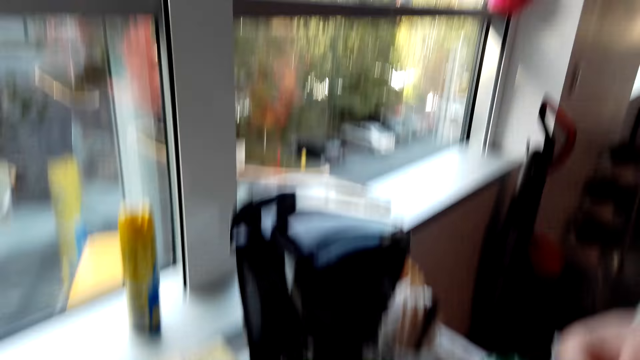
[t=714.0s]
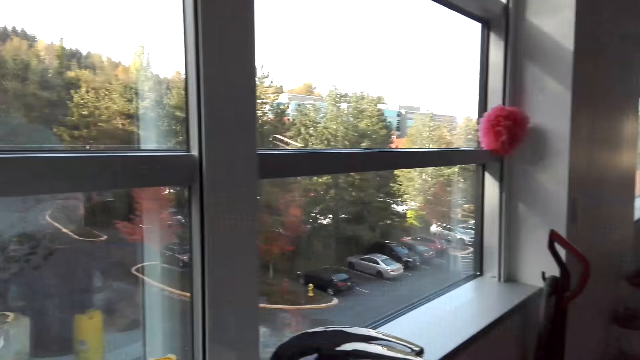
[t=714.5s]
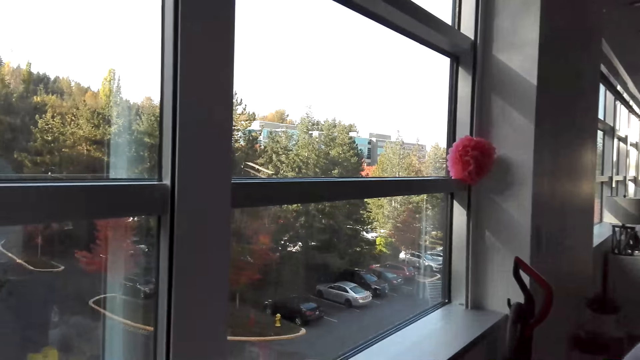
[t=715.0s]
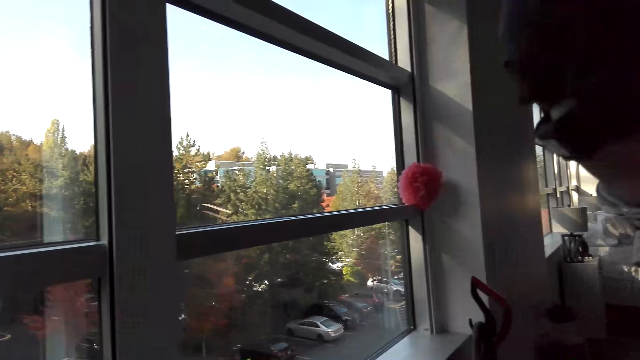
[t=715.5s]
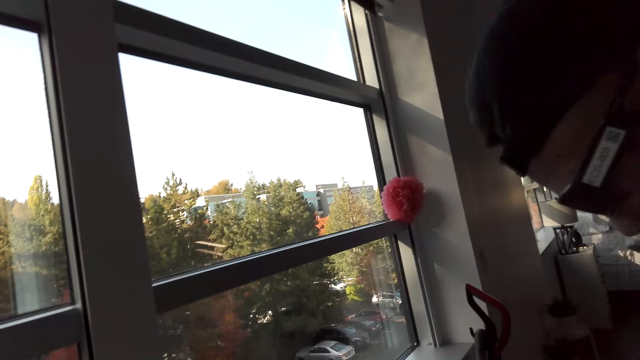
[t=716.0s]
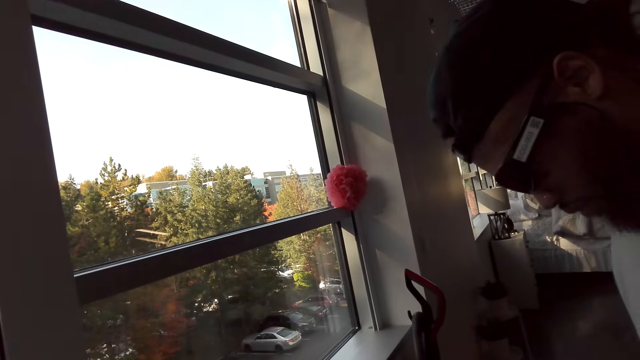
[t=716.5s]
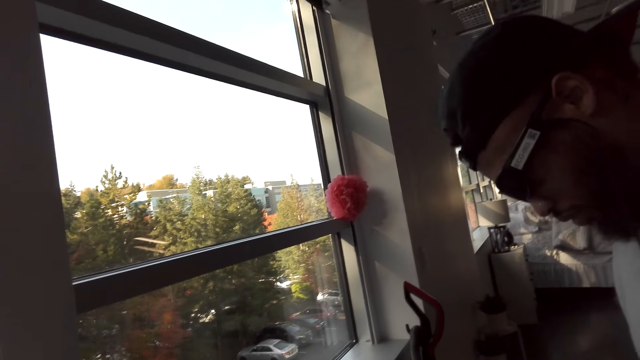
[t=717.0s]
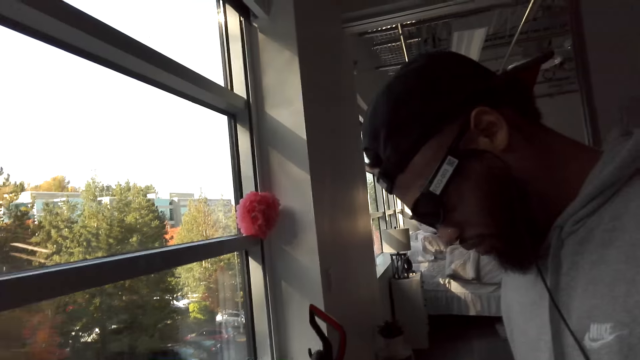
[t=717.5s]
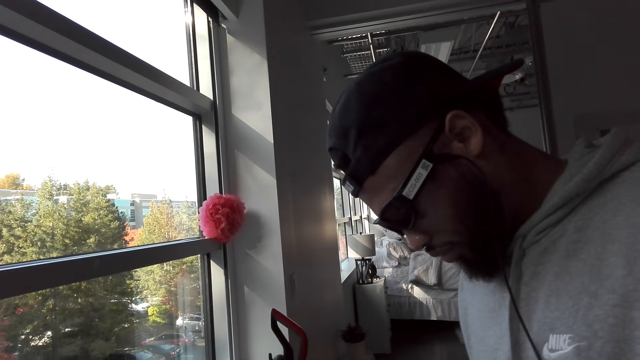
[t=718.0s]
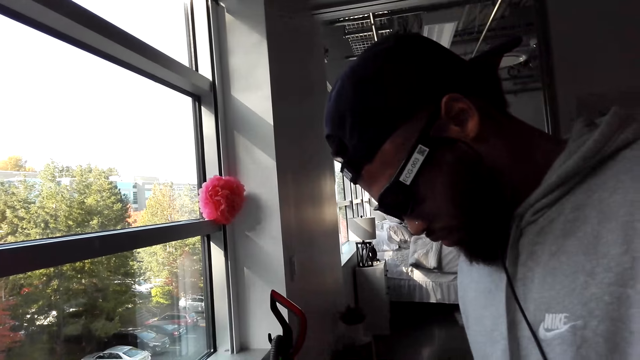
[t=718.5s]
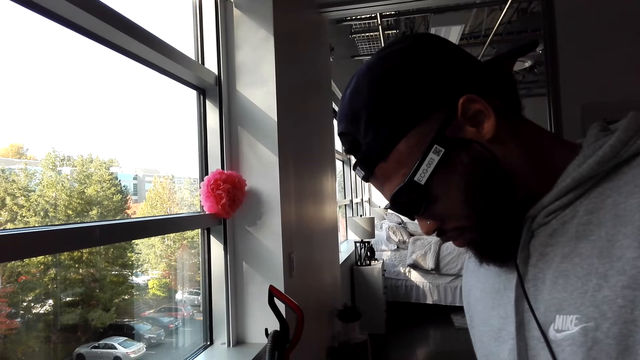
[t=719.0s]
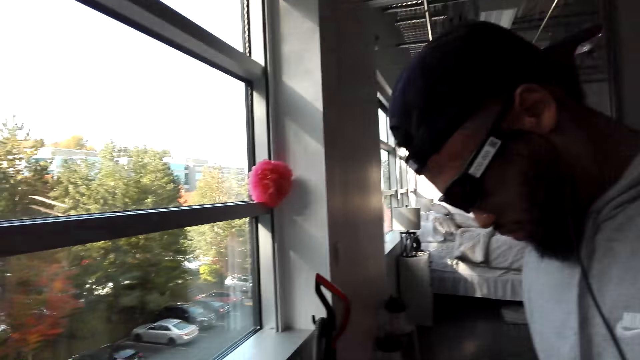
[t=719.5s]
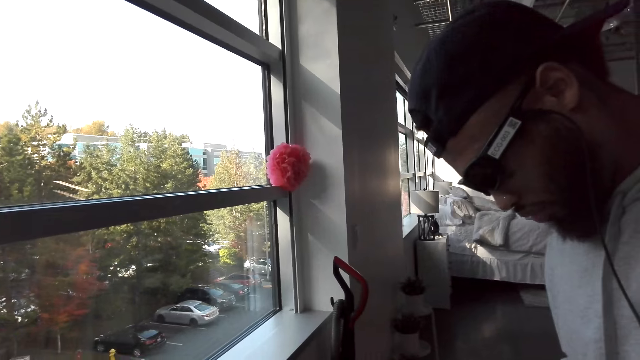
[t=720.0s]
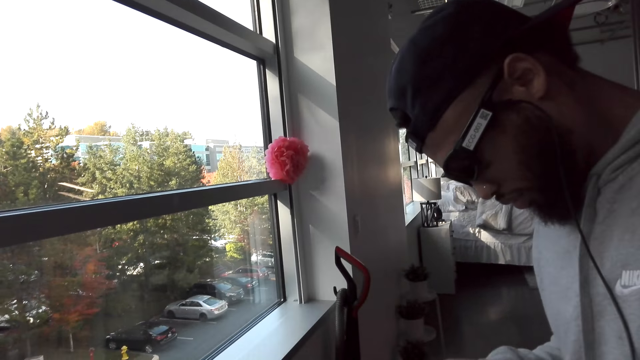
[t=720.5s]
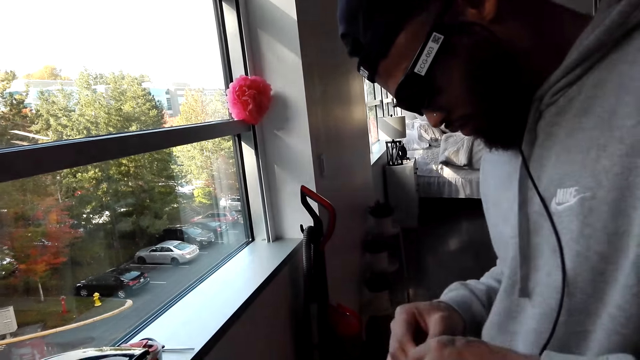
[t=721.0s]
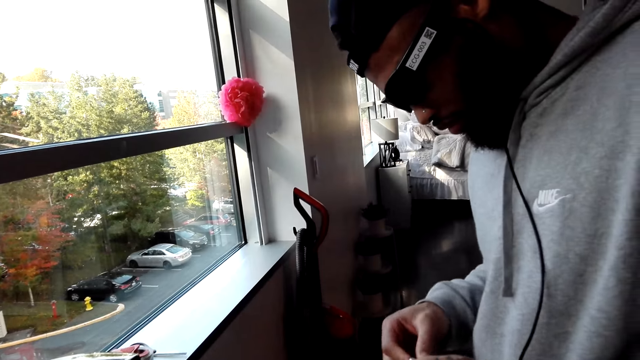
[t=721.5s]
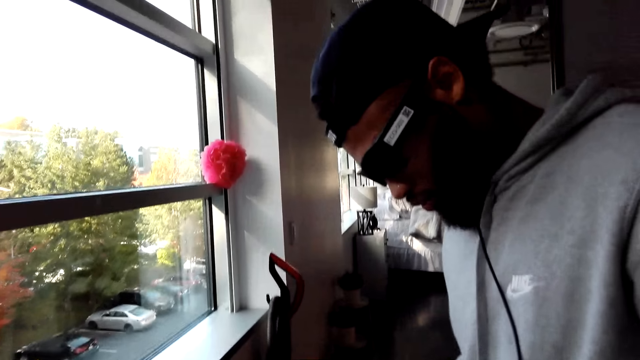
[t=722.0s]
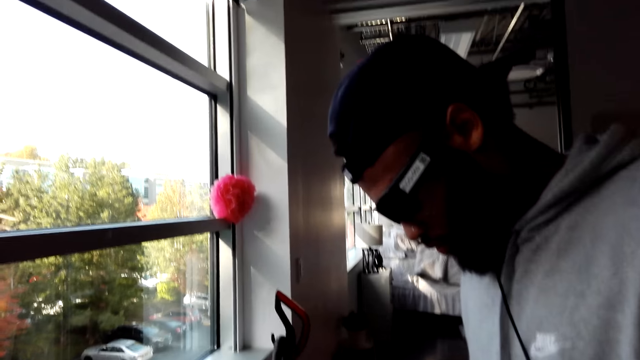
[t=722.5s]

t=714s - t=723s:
The man opens the packet in his hand.

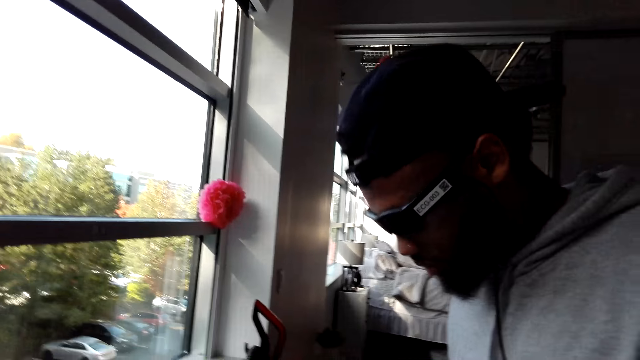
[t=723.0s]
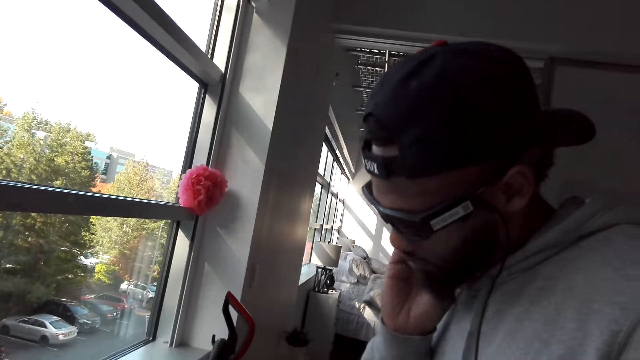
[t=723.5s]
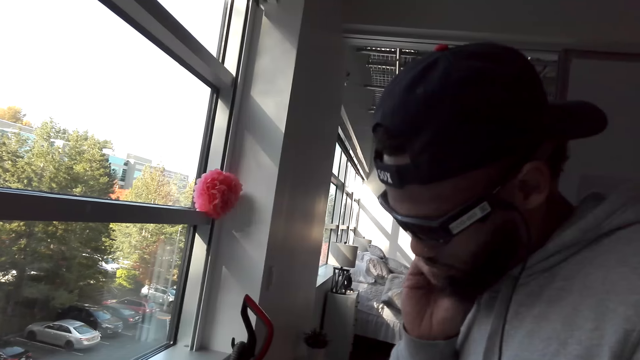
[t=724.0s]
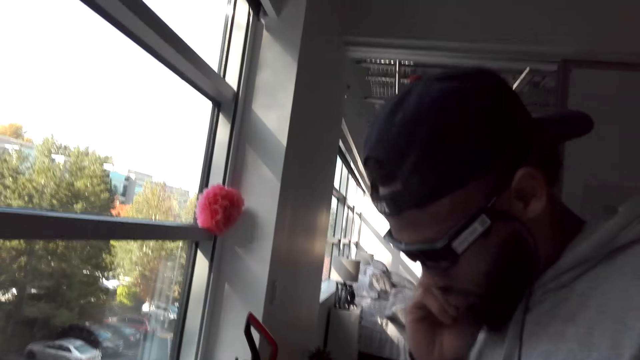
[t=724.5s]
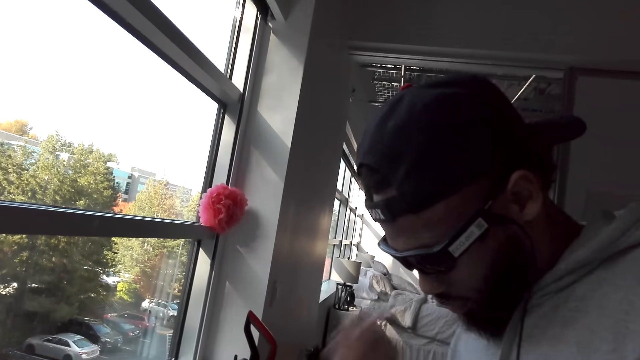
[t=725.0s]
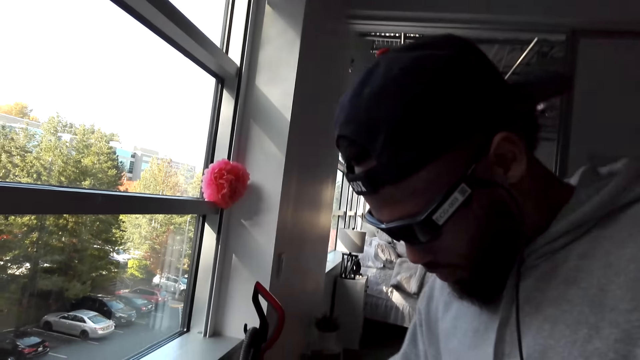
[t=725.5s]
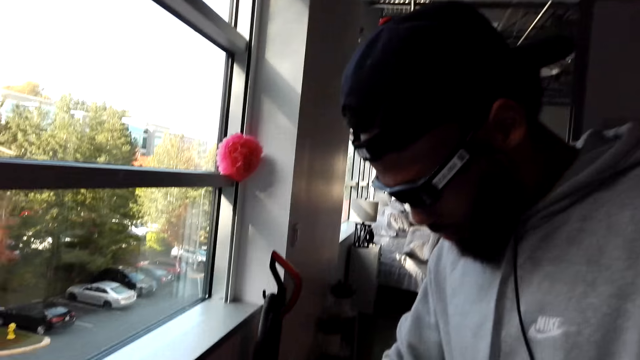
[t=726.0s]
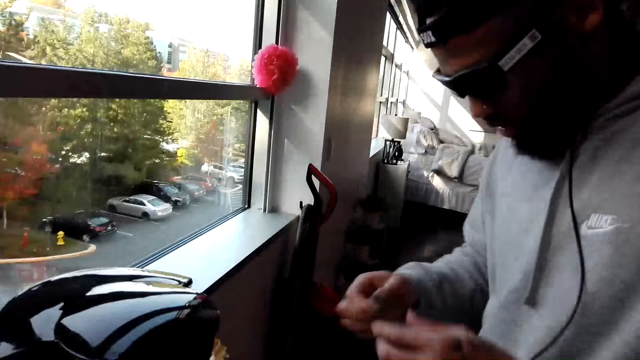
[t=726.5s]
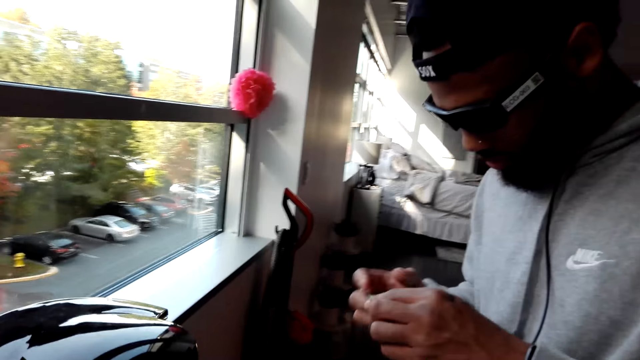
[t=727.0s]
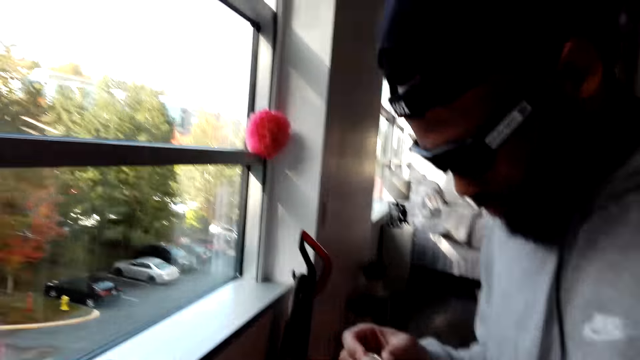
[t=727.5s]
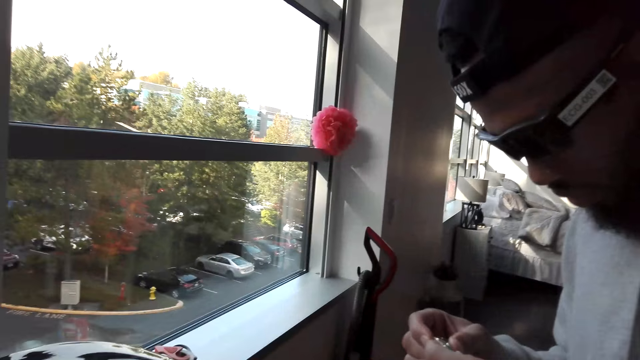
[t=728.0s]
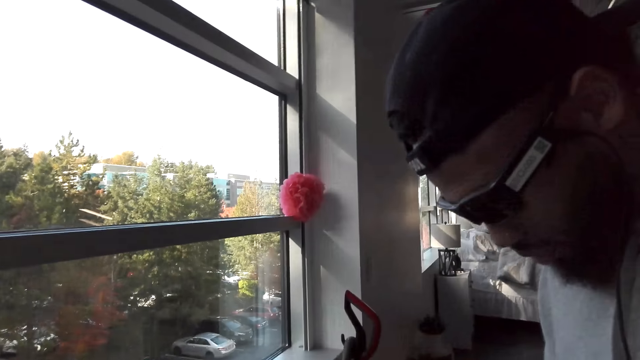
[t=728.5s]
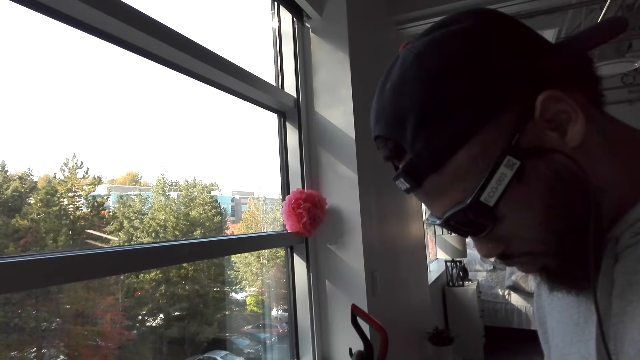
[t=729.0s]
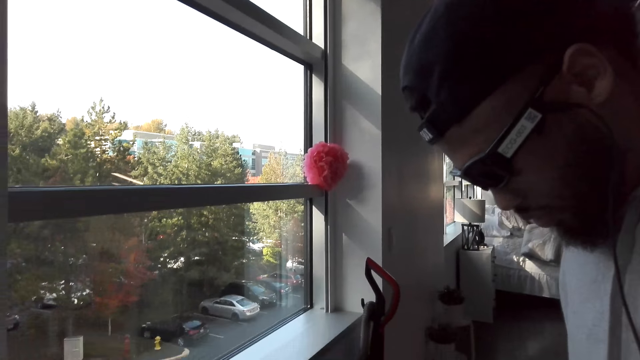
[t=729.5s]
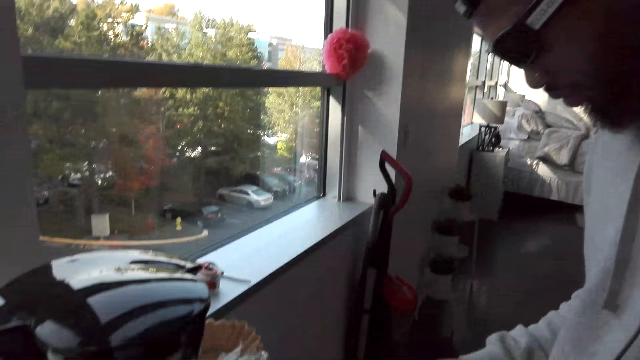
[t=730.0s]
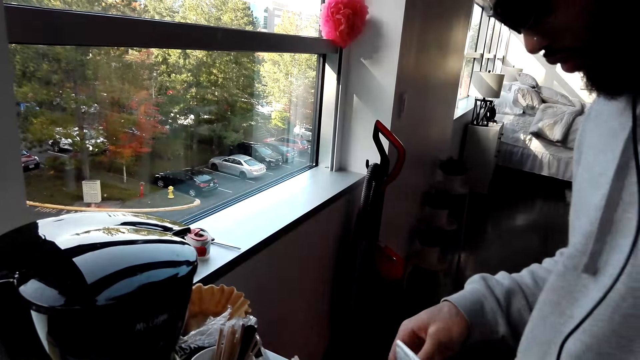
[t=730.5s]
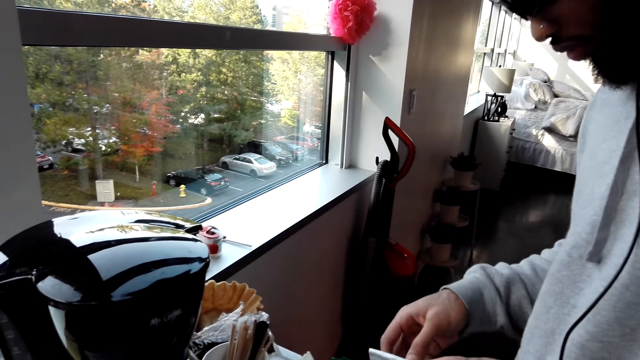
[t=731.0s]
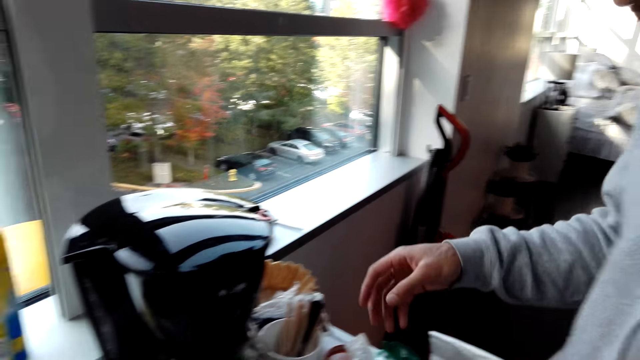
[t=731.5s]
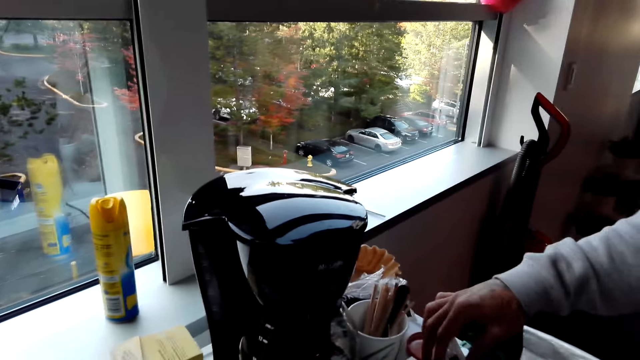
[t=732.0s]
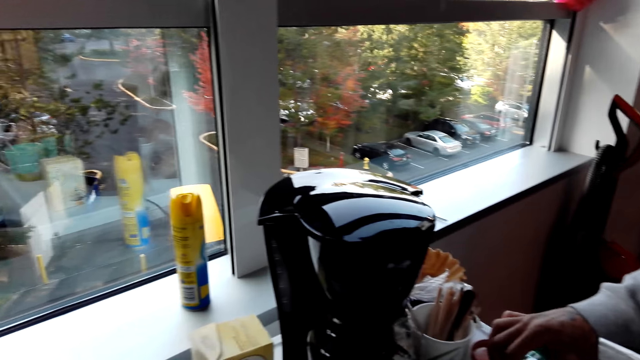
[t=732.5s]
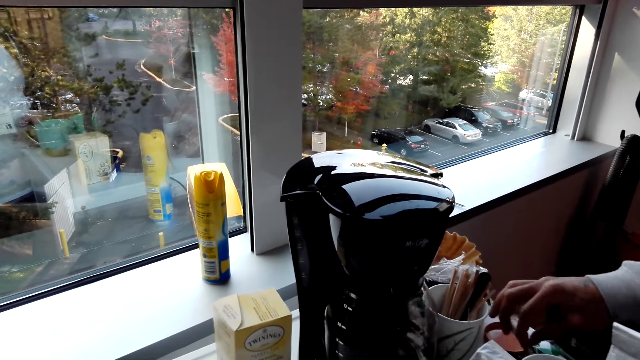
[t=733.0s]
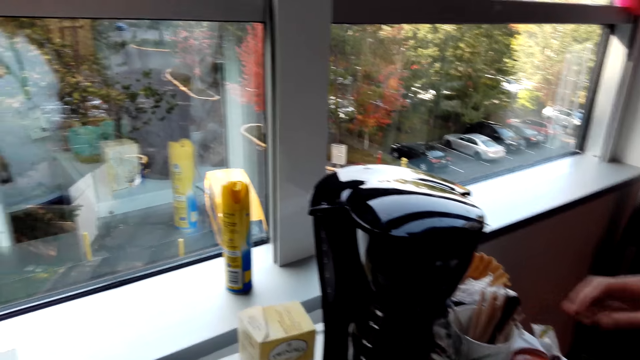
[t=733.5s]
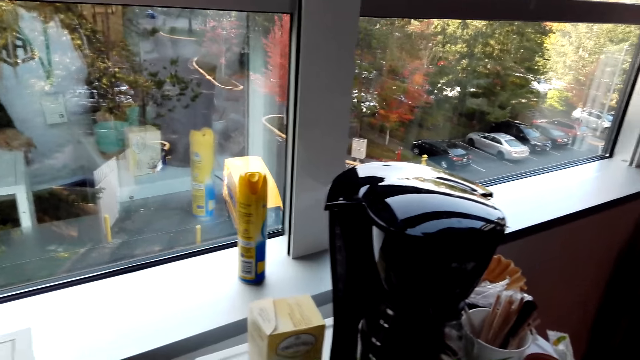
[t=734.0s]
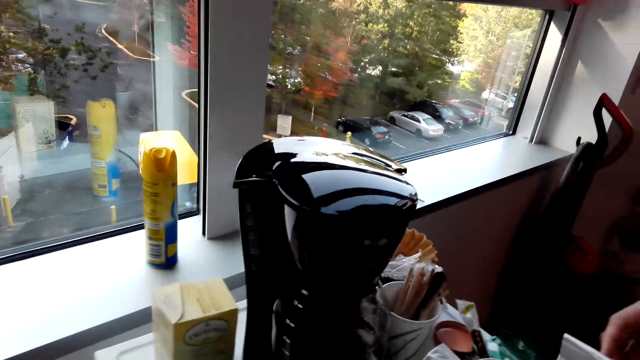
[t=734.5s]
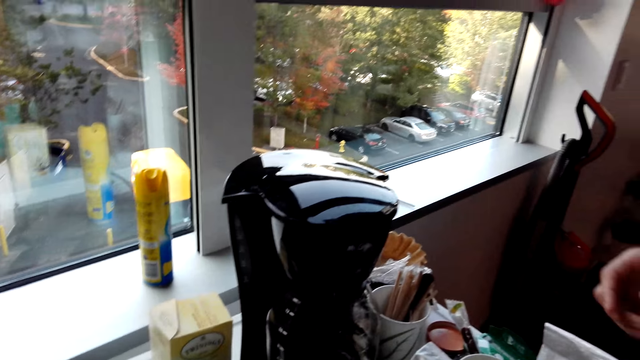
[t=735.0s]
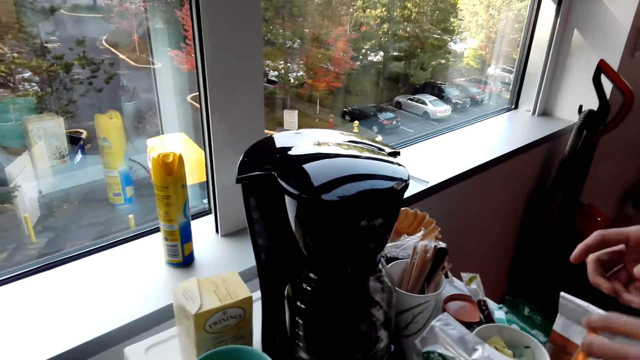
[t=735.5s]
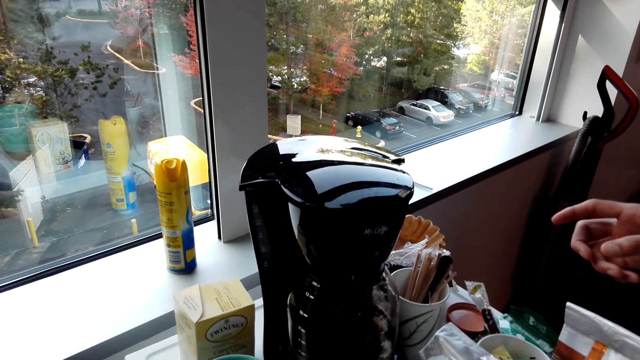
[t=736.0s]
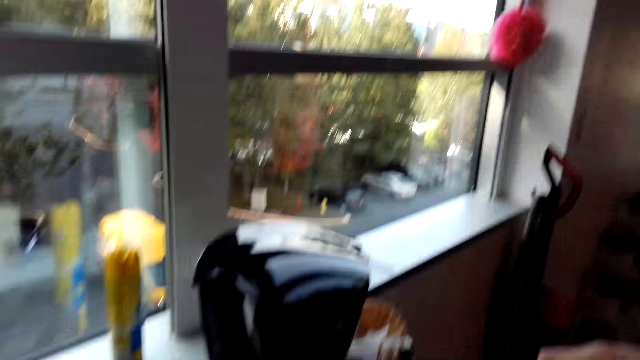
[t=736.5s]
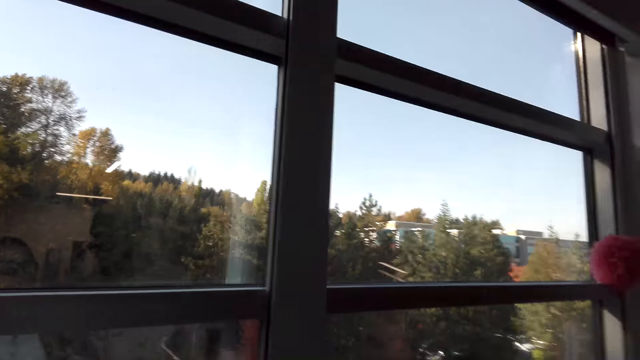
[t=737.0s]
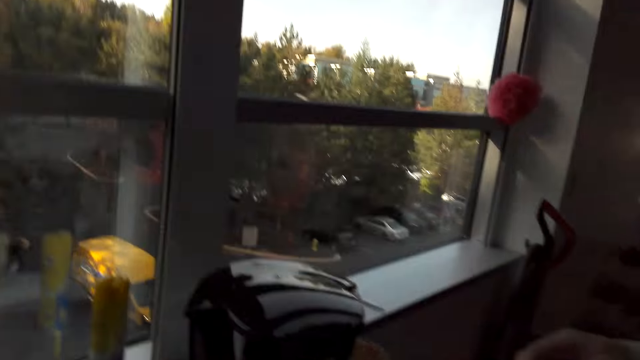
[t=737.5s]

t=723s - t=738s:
A man scratches his face with his hand. The man picks up something. The man checks something in his hands. The camera wearer interacts with the man. The man places the object down. The man holds the sachet. The man moves his hands.
